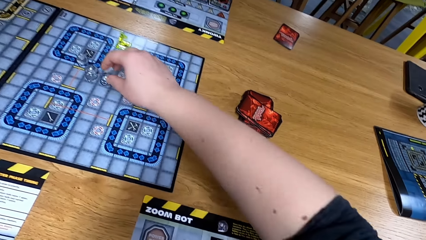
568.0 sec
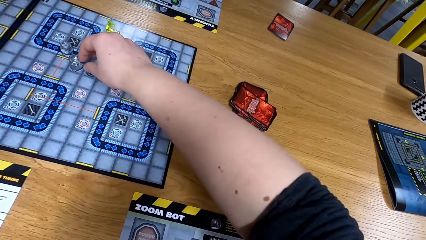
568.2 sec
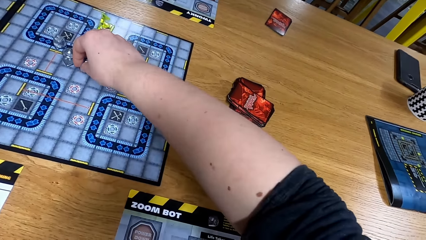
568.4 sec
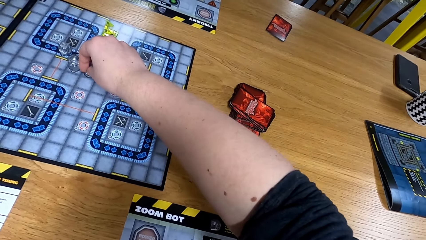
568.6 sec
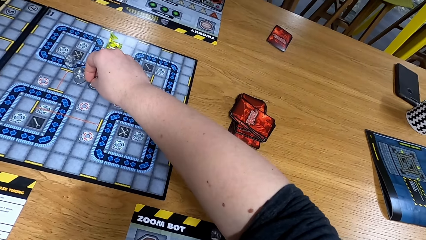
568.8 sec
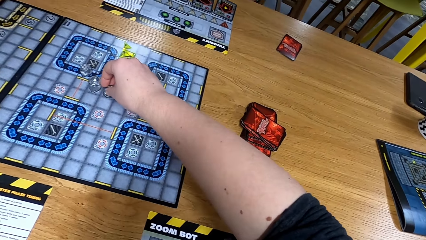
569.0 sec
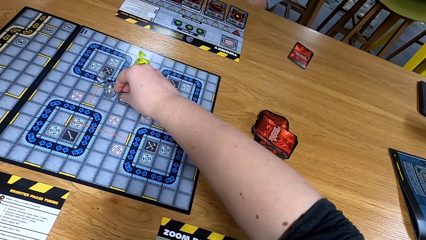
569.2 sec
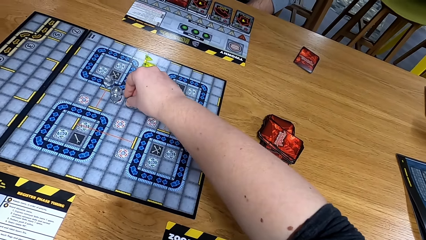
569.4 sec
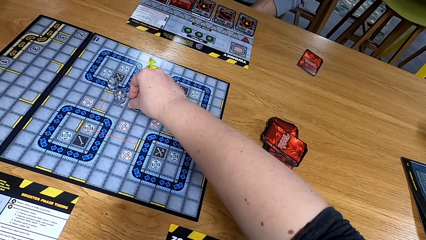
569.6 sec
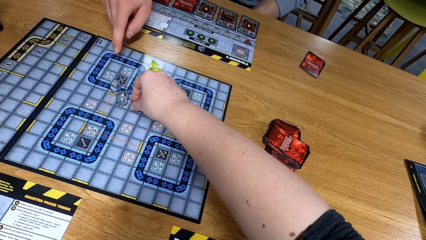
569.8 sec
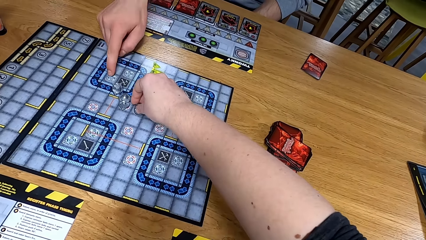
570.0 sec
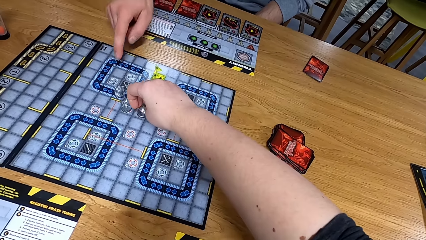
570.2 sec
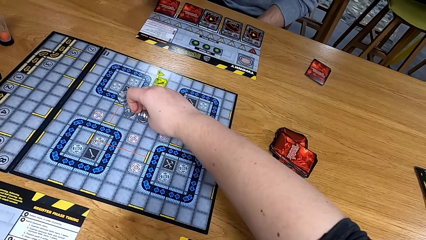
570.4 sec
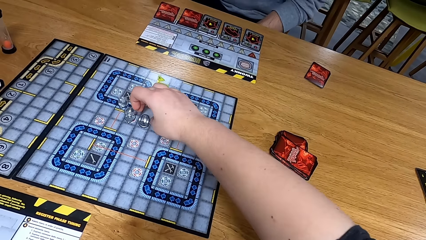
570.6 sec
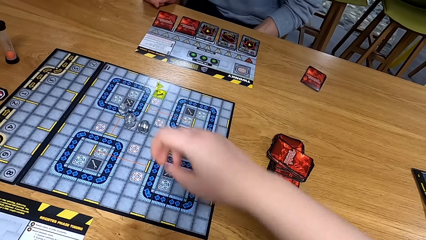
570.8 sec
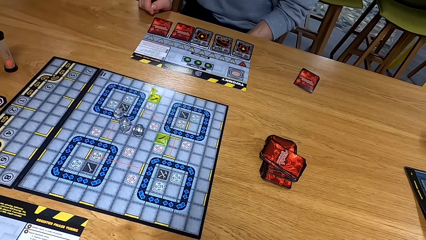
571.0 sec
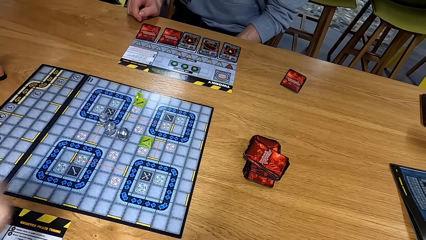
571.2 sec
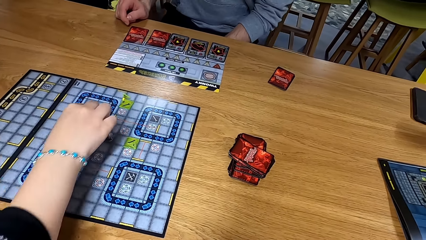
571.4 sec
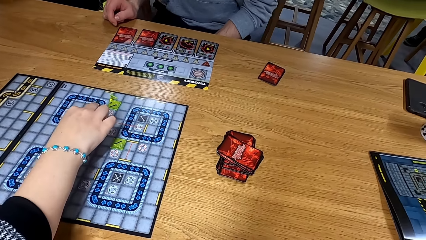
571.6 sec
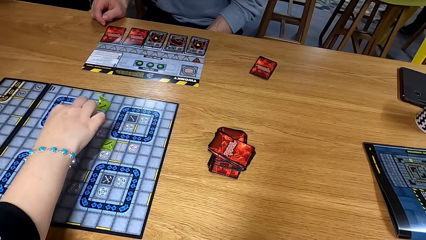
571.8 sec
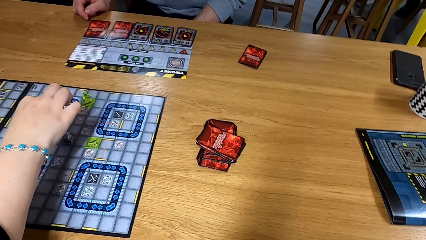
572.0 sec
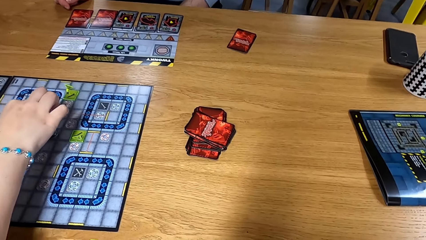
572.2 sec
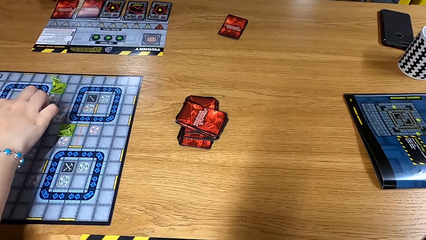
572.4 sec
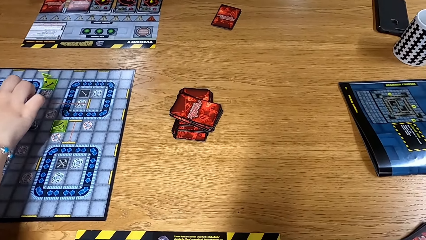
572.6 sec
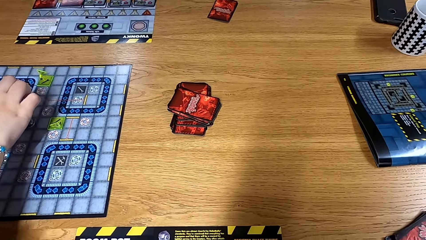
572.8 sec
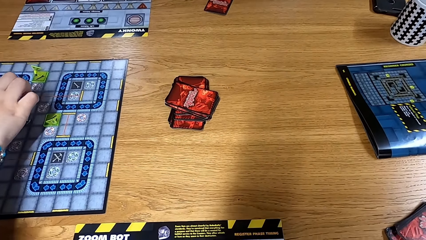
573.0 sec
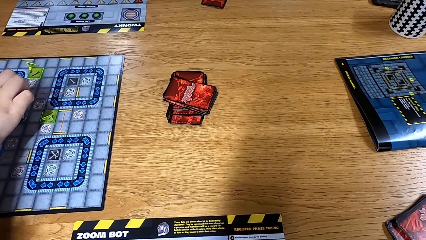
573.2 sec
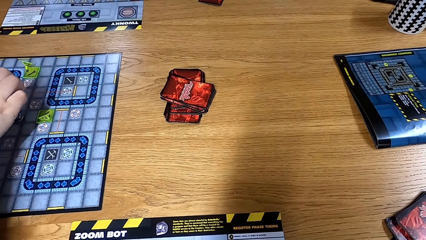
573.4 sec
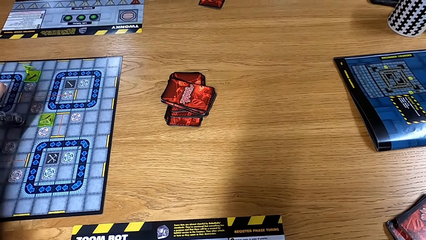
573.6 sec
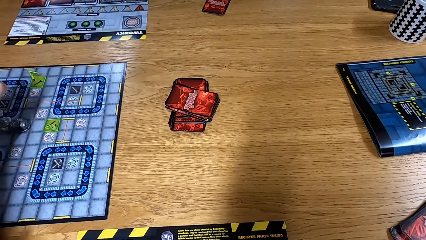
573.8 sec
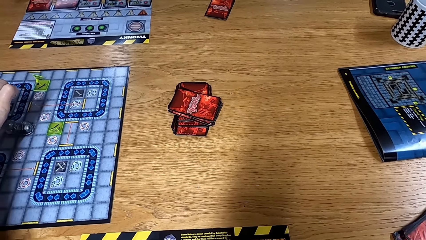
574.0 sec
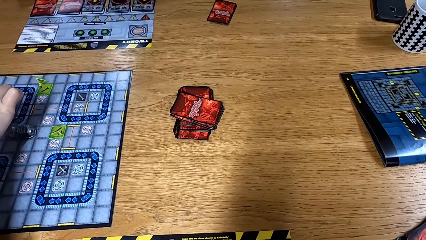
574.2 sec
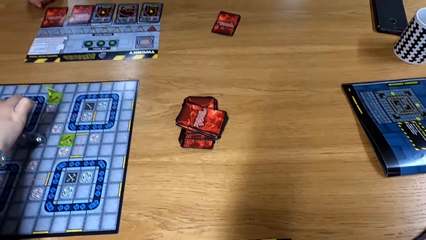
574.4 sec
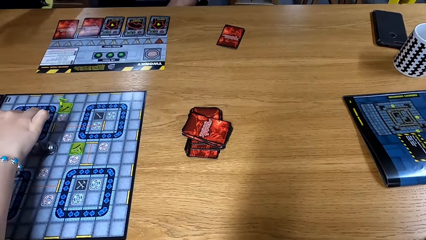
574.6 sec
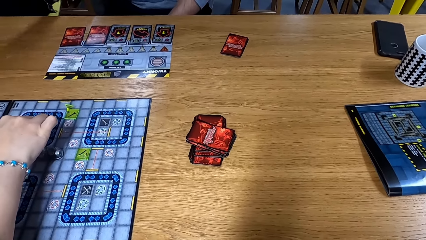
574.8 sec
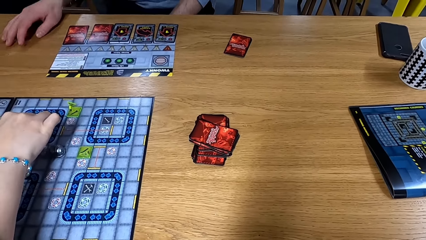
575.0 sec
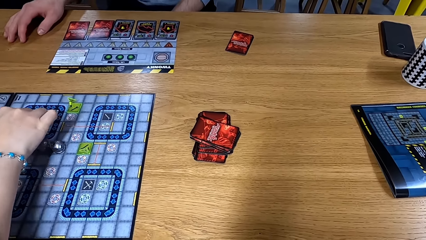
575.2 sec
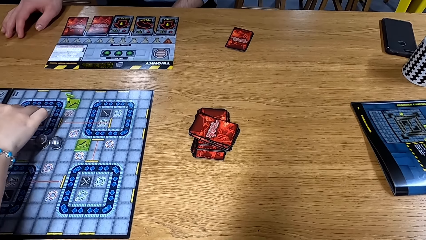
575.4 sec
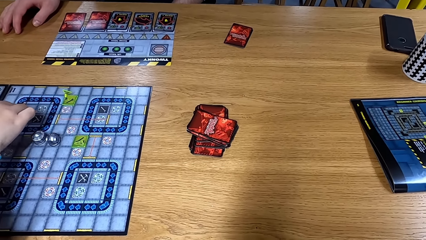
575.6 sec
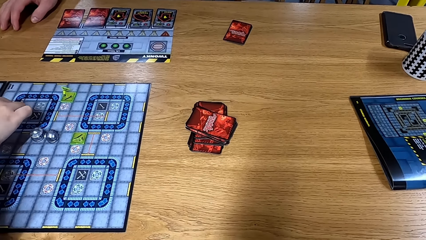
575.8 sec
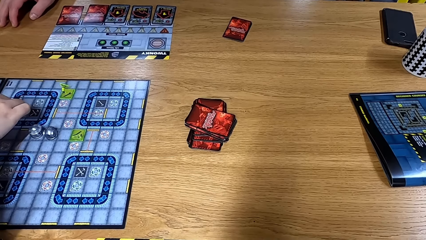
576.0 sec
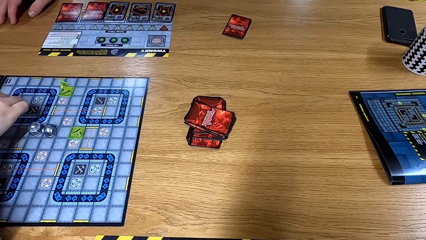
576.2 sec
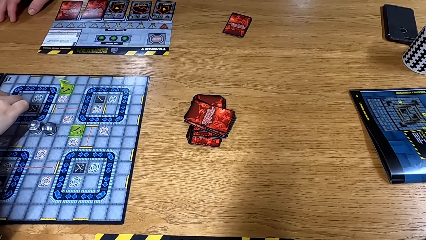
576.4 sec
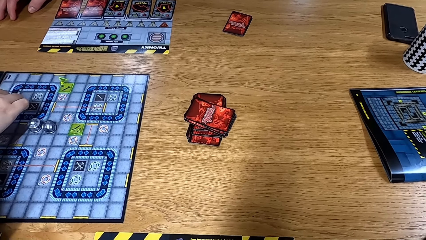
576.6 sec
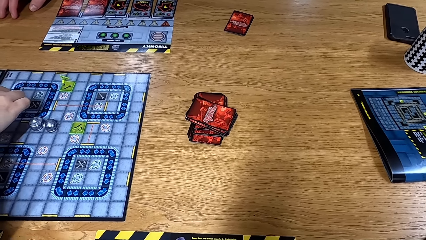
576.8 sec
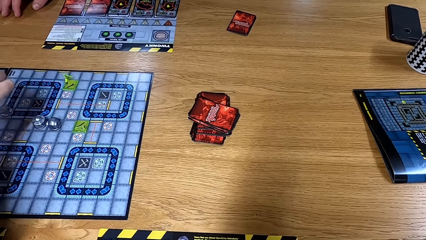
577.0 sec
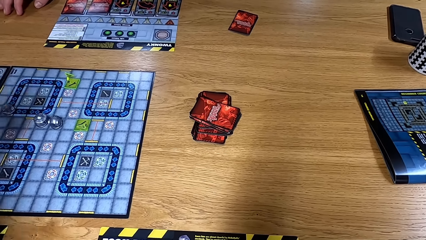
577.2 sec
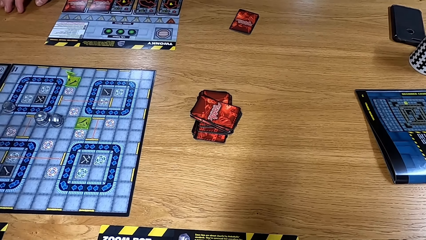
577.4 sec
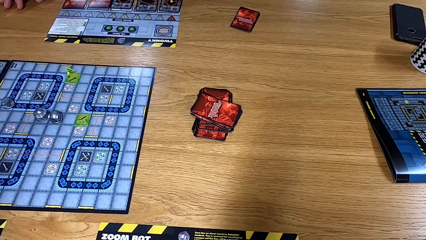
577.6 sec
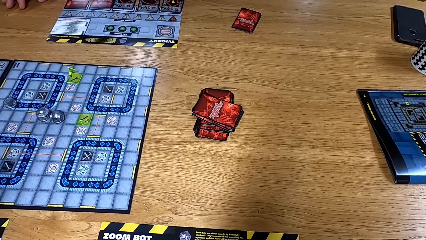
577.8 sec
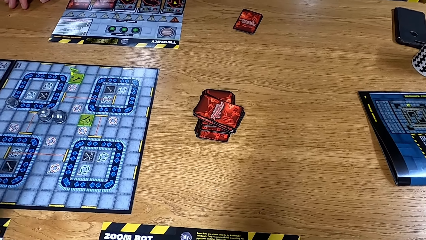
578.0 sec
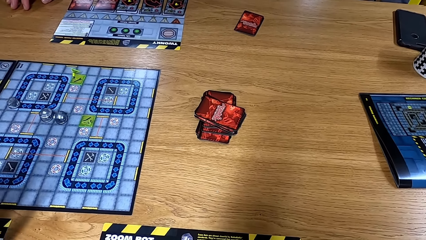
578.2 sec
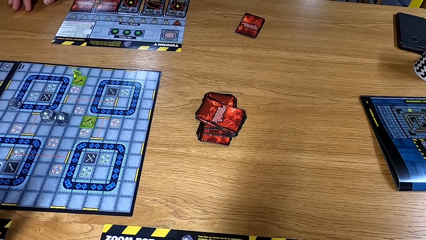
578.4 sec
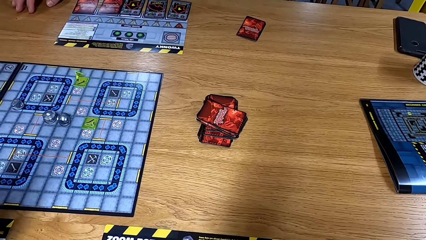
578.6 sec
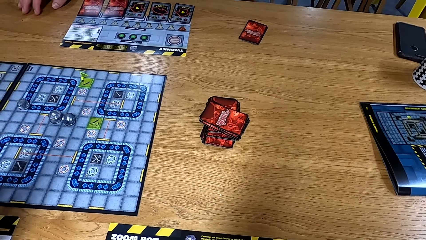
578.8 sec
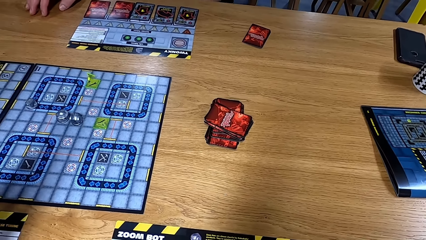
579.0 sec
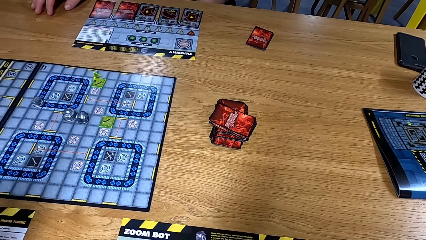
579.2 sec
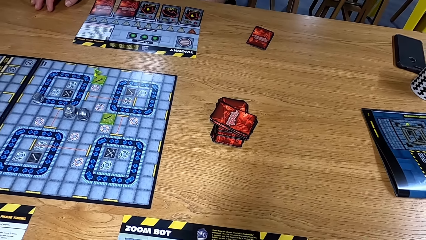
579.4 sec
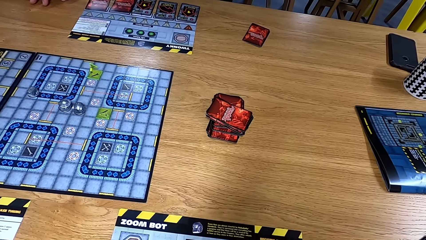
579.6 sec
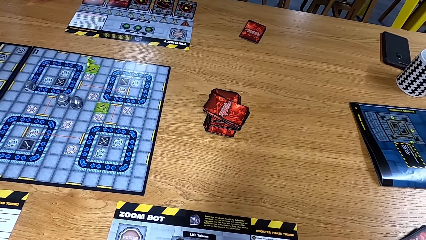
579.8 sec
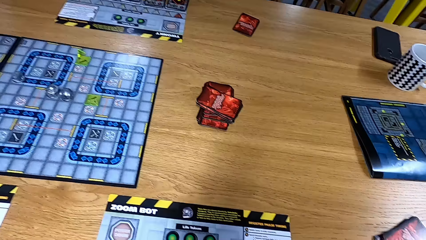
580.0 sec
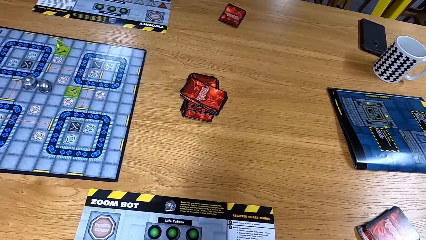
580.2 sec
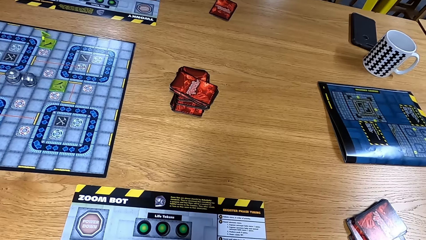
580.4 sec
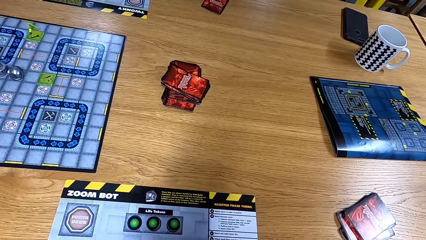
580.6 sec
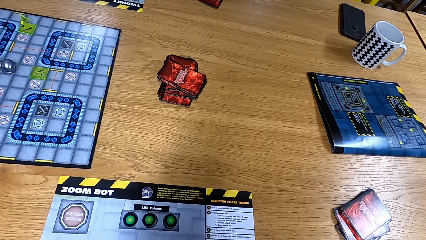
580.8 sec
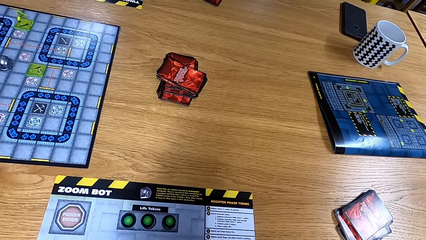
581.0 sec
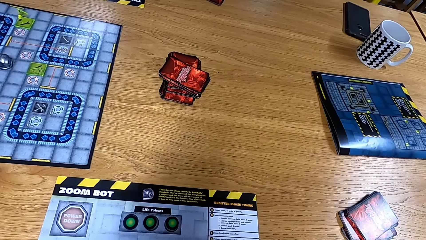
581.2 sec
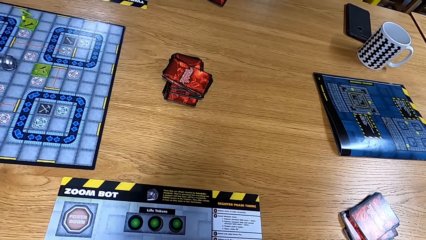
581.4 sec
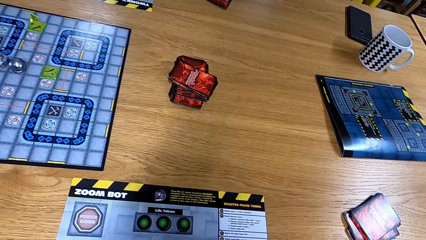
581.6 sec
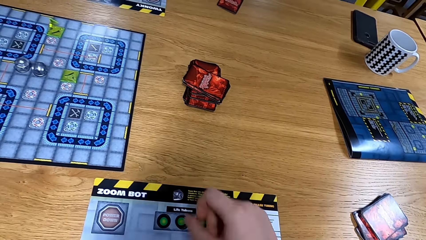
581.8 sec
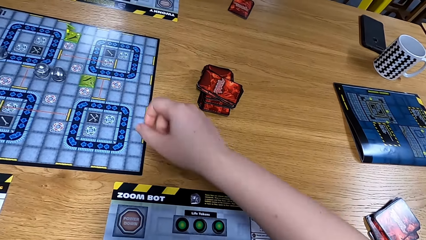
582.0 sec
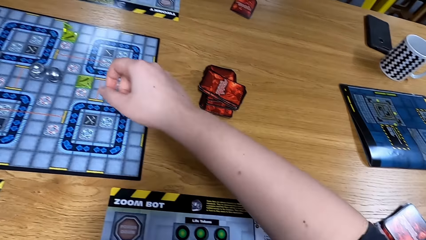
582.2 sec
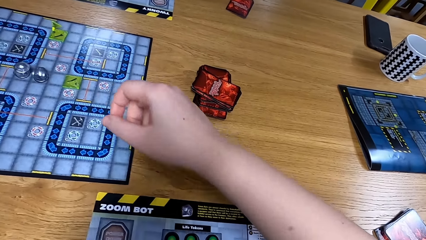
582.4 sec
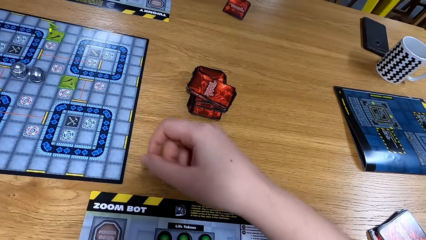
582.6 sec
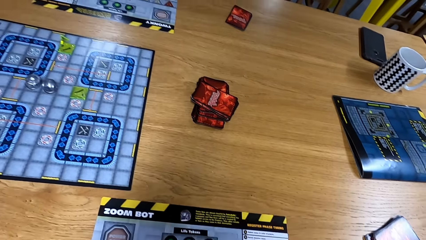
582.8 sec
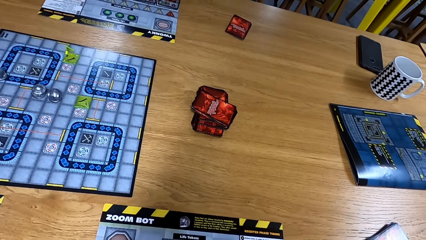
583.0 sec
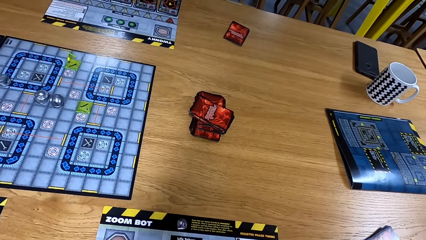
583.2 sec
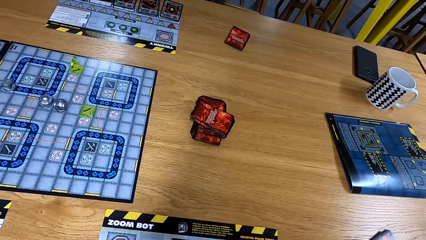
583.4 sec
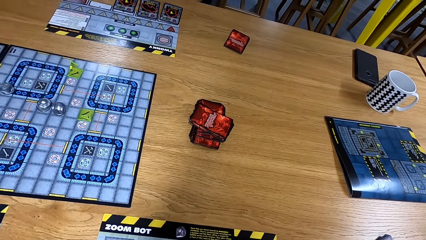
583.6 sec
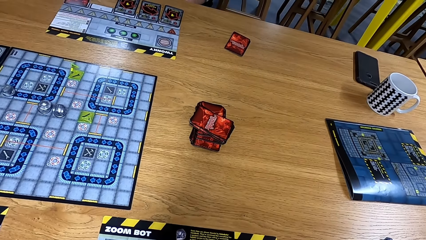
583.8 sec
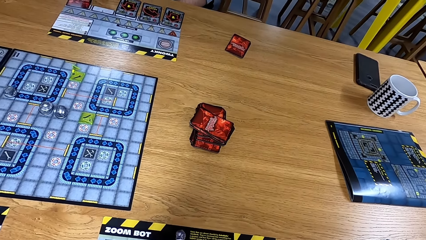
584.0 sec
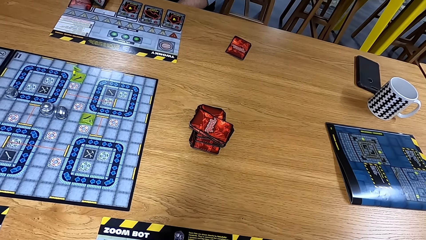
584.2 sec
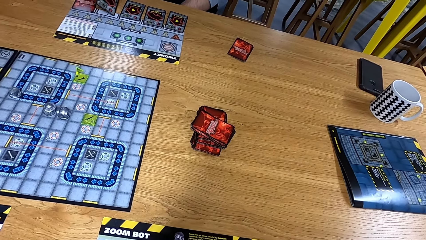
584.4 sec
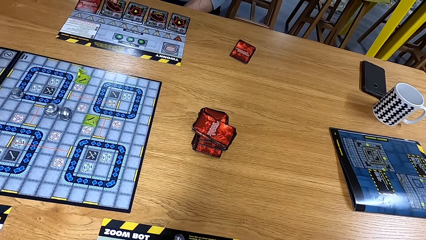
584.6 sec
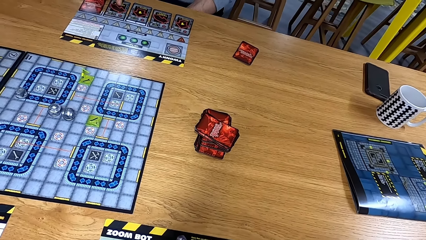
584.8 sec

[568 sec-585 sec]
The camera wearer moves a dice and turns the path tile on the game board. A man points on the board. Another man moves the path tile on the game board. The camera wearer looks at the board. They move a hand over the table.
